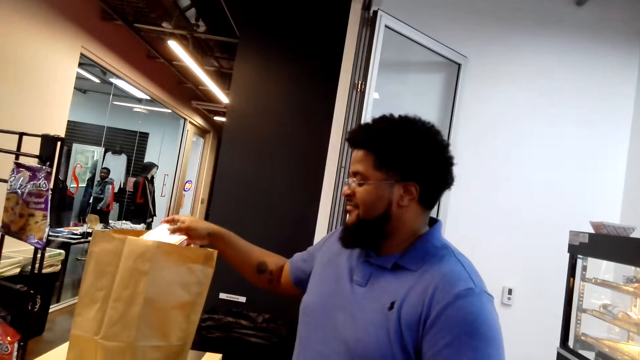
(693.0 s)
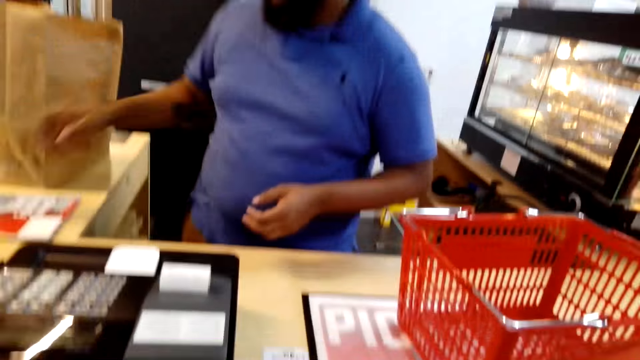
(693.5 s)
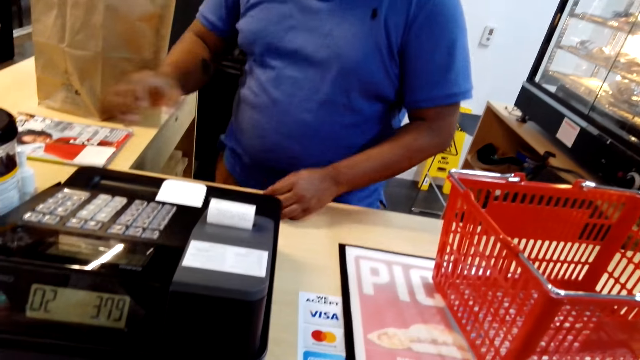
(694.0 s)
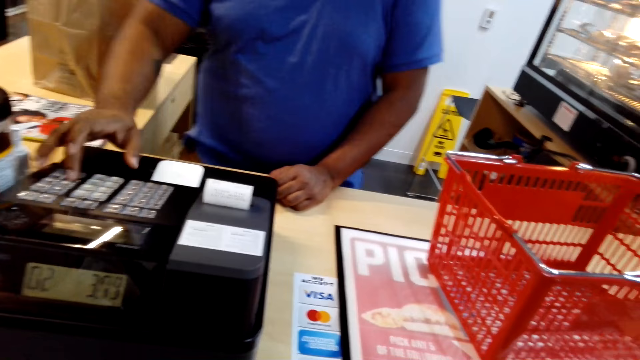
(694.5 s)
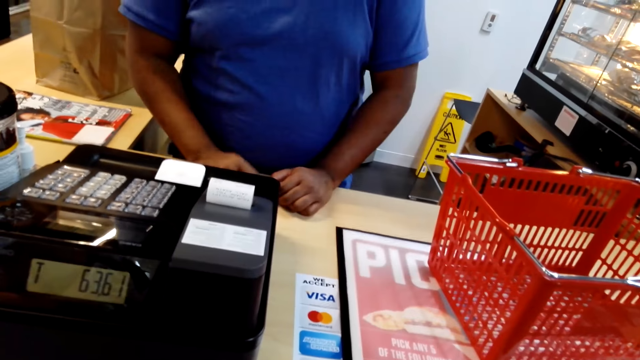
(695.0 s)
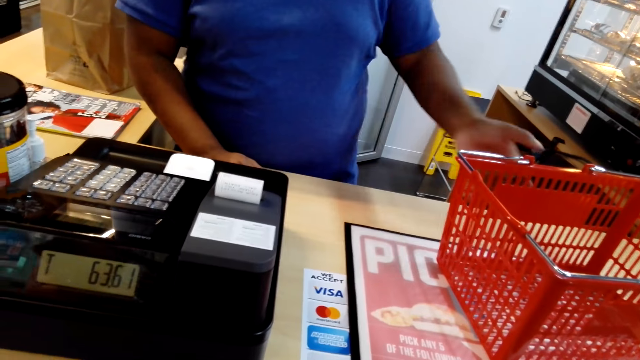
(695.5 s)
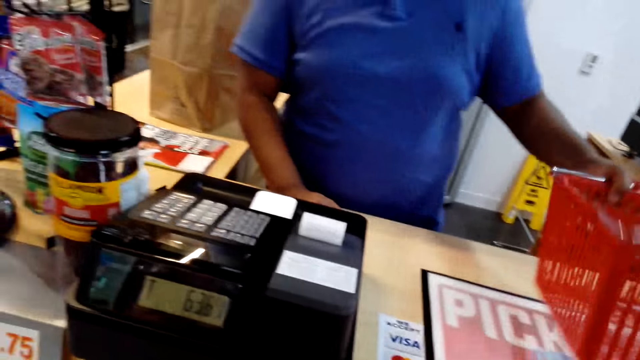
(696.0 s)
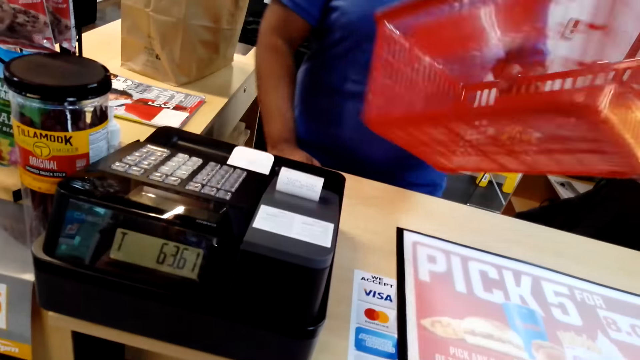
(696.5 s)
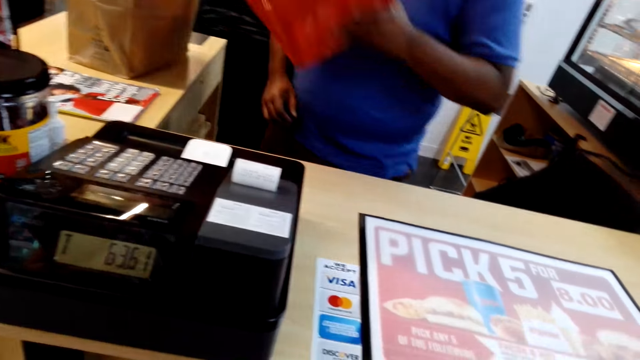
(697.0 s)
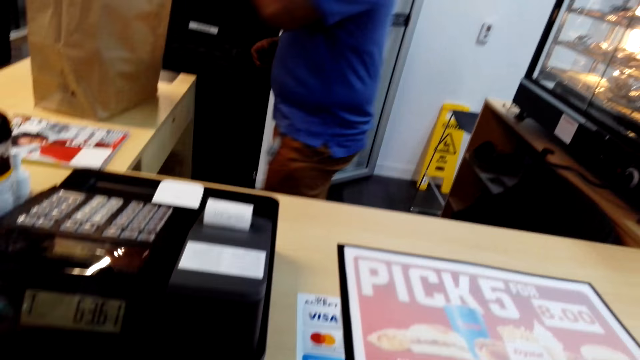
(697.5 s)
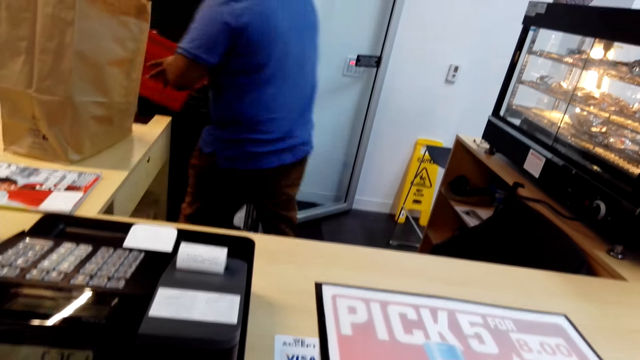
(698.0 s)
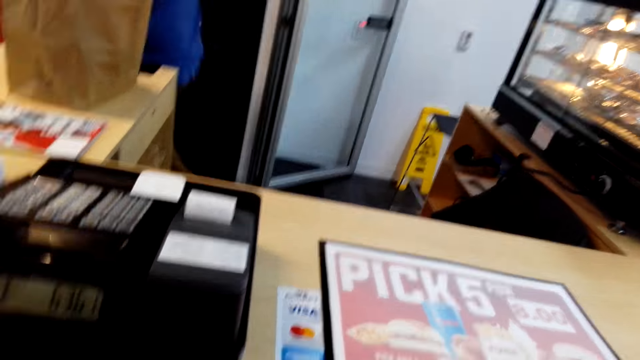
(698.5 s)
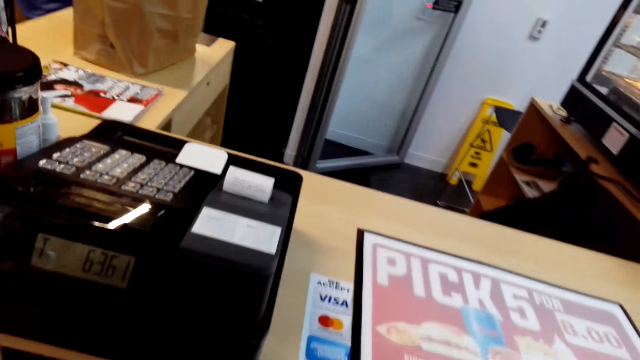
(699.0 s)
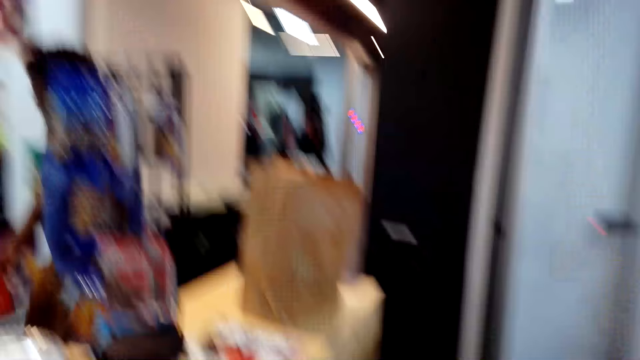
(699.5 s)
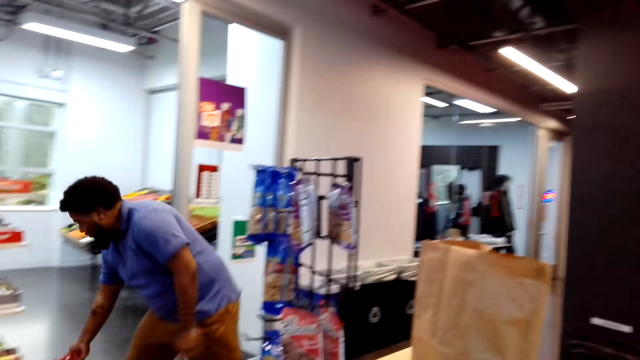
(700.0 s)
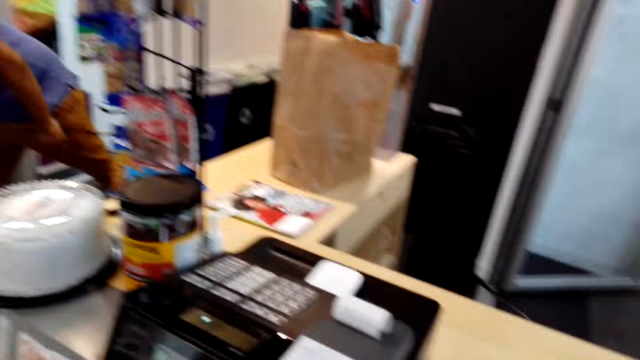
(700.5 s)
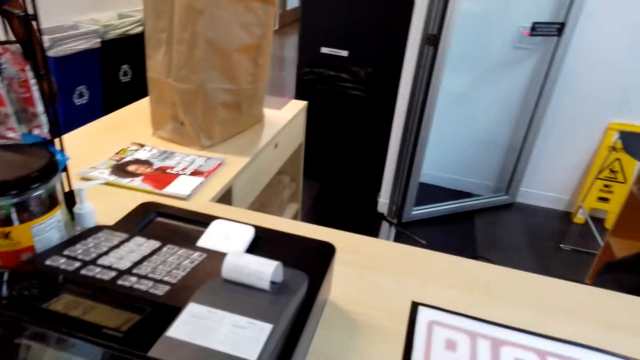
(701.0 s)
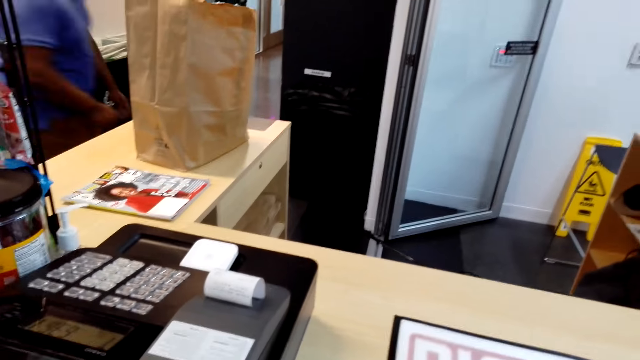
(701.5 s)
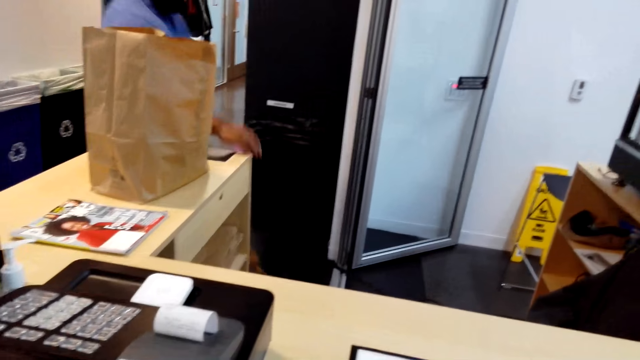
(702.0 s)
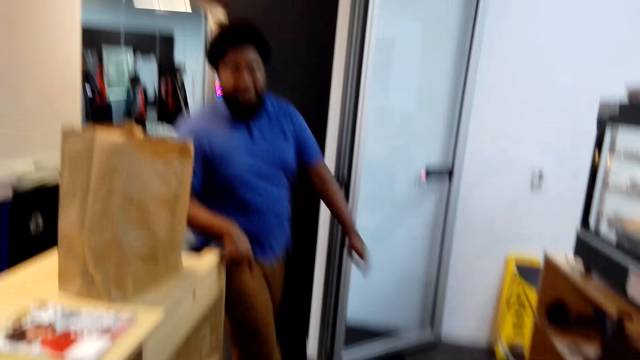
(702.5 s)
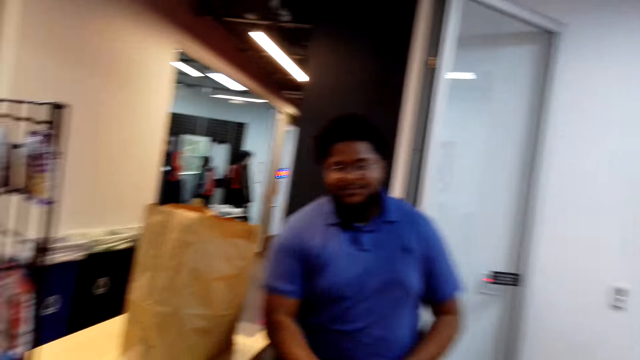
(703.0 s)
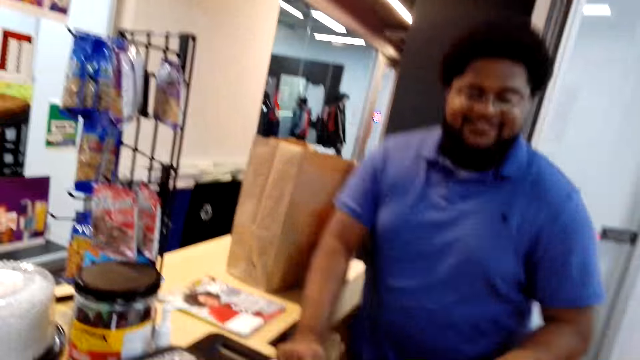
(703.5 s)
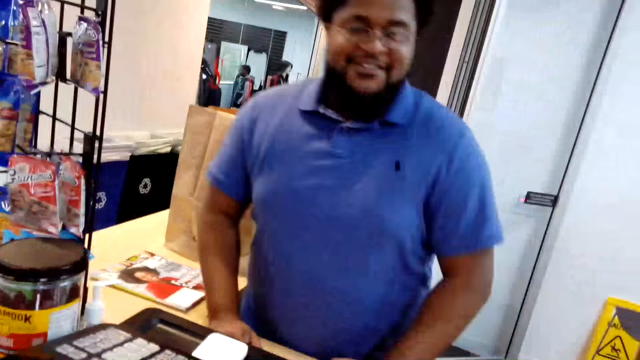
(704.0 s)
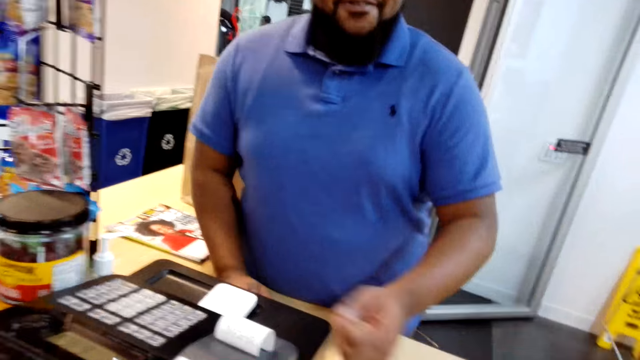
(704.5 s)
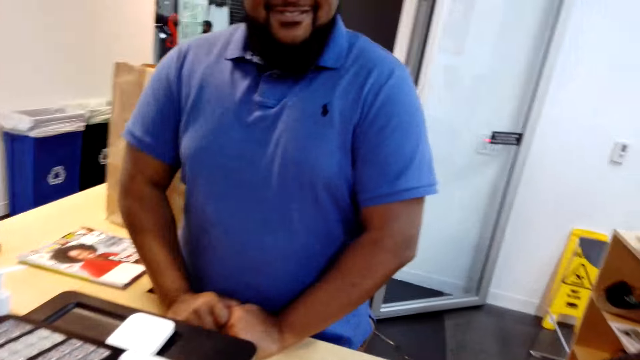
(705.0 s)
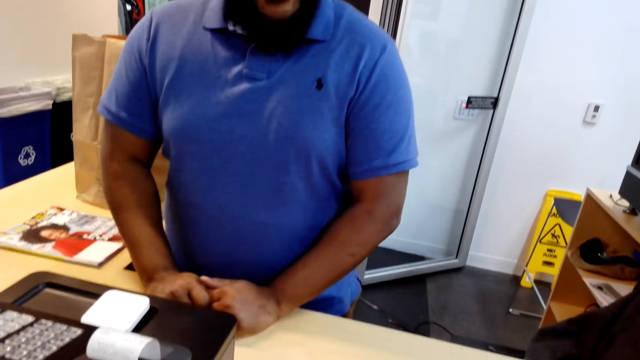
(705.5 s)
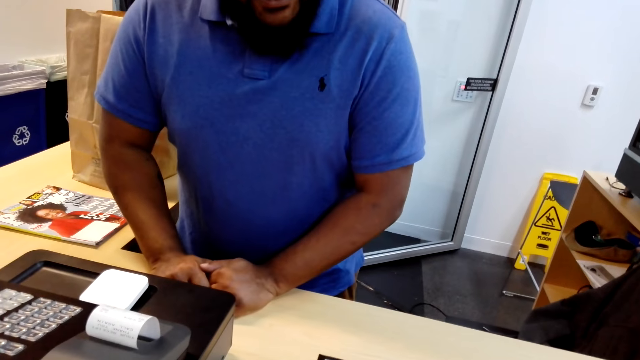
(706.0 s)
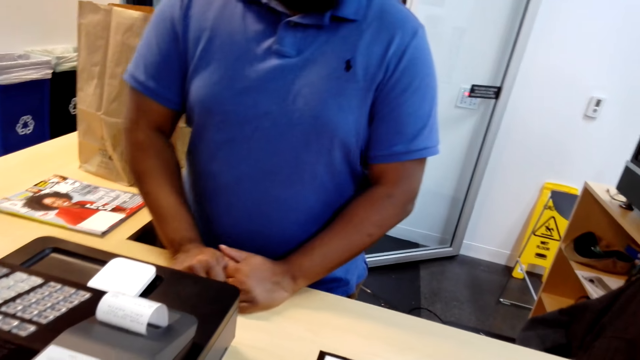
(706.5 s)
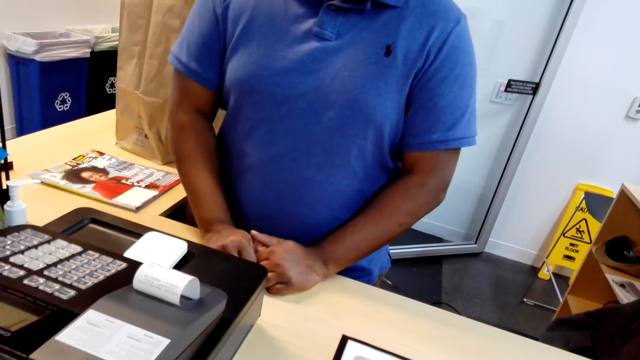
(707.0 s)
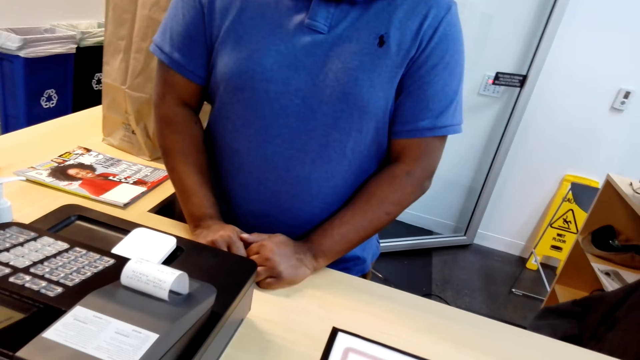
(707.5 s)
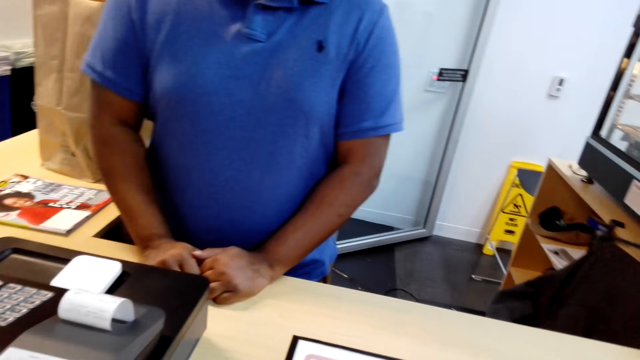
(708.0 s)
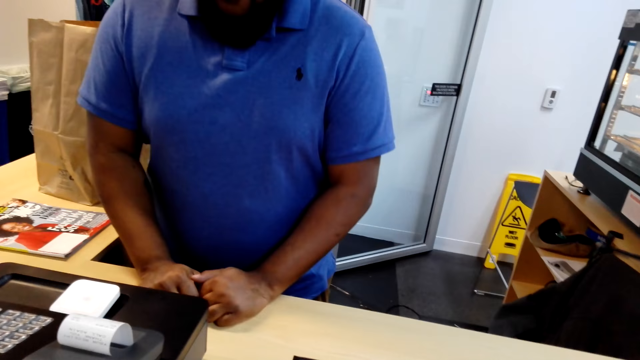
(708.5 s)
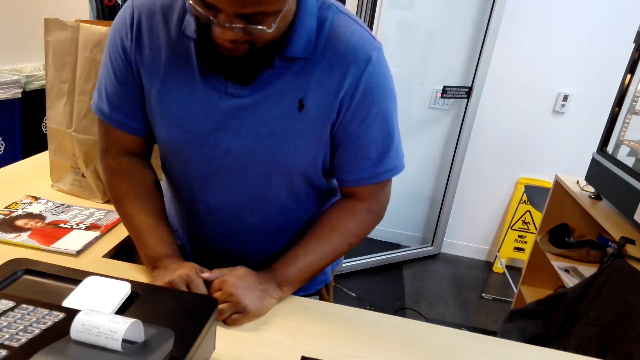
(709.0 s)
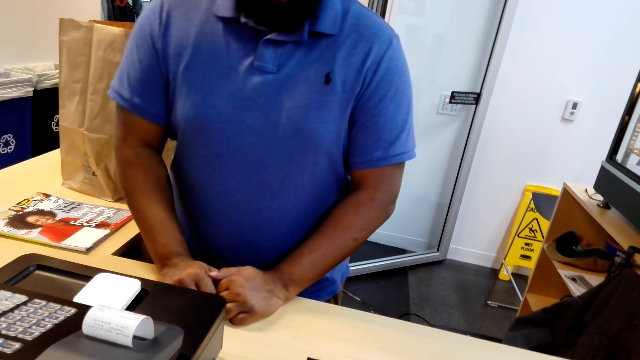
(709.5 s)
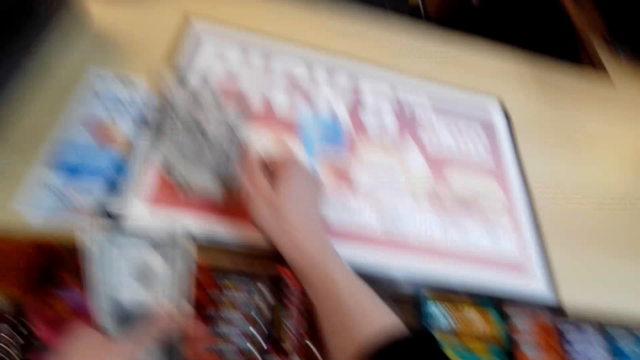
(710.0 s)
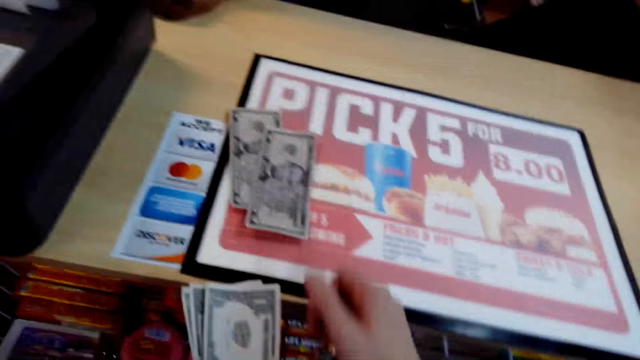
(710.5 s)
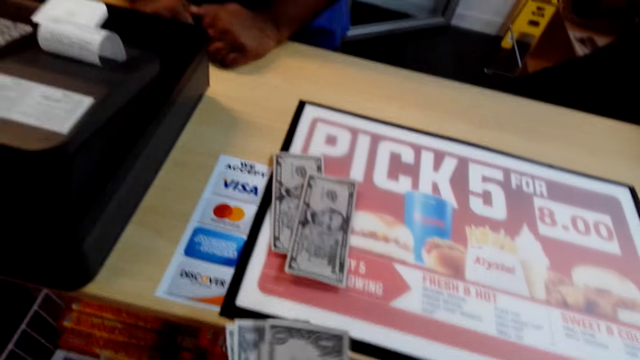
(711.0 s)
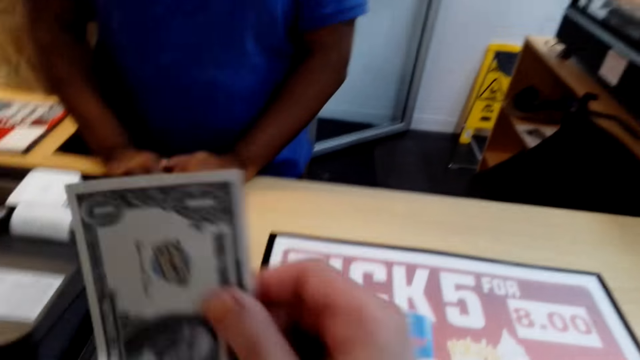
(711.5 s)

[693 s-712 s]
A person places a product in a paper bag. The person presses a barcode machine. The person picks up a basket. The person carries away the shopping basket. The person puts down the shopping basket. The person walks to the counter and leans on the counter. The person interacts with the camera wearer. The camera wearer places money on the counter.

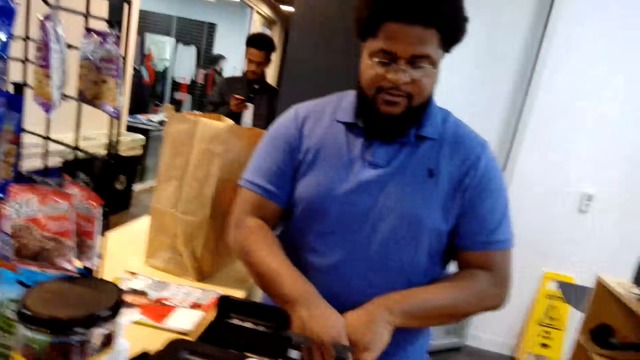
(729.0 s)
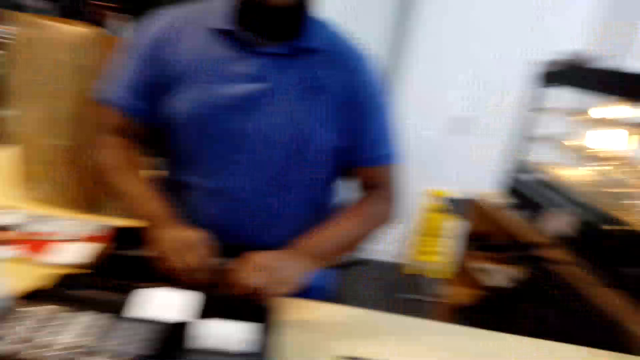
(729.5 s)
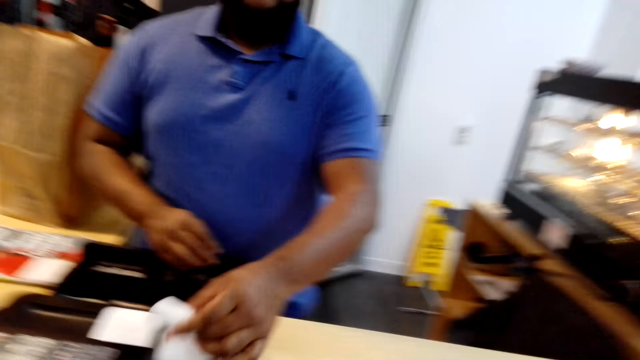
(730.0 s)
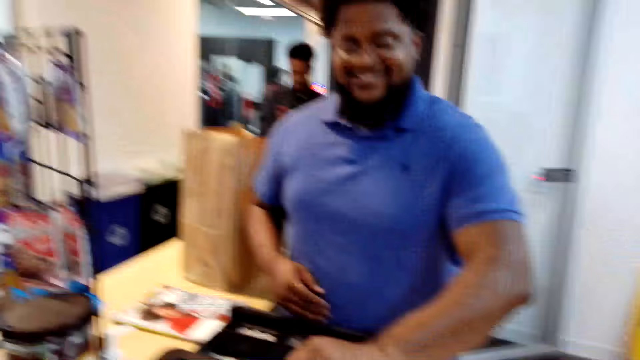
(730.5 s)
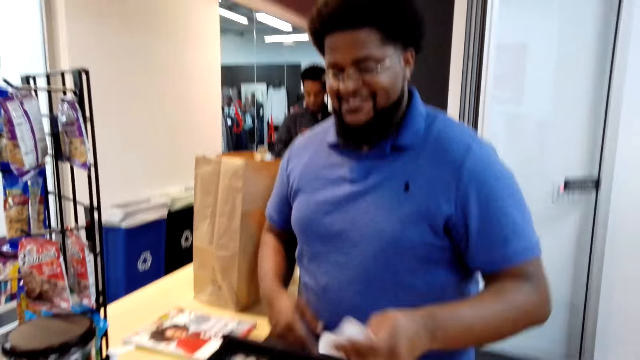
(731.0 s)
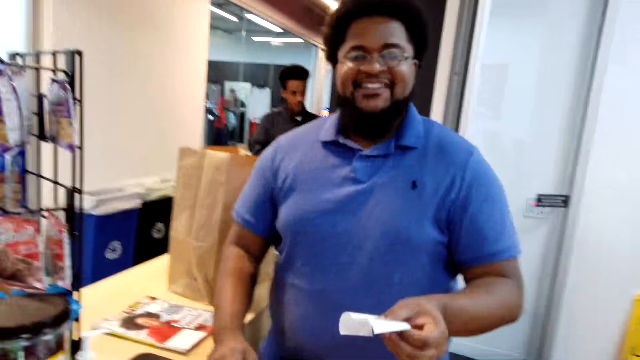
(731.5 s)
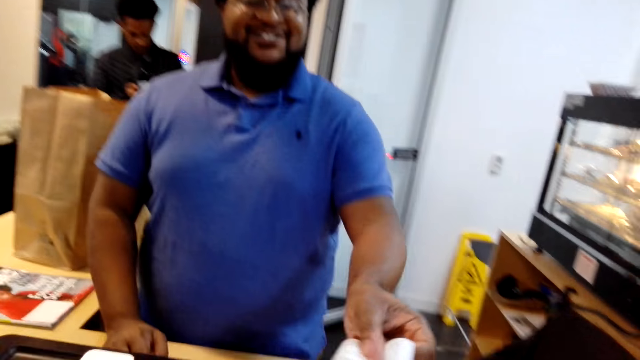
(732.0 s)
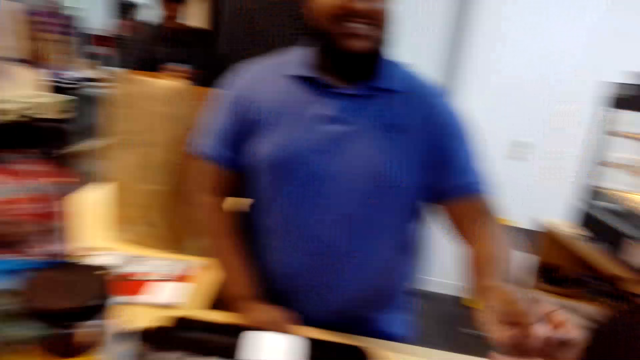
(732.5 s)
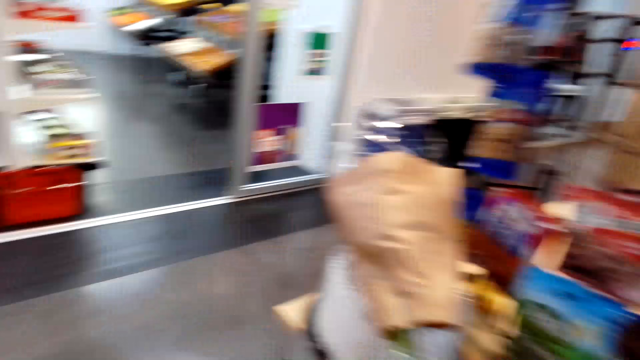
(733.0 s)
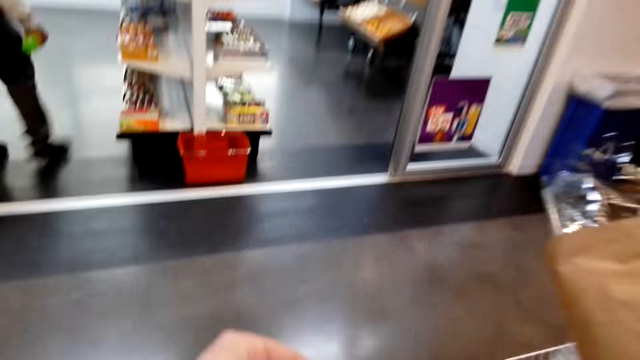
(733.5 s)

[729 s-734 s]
A man puts the money in the cash register. The man pulls out the receipt. The man hands over the receipt to the camera wearer.
